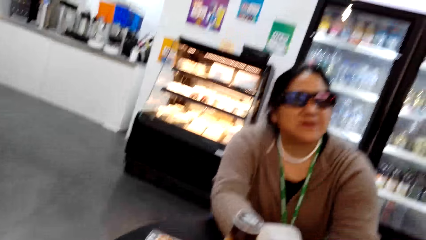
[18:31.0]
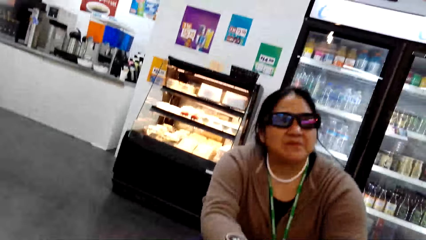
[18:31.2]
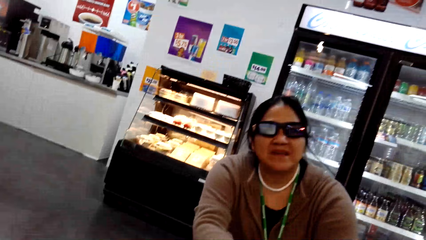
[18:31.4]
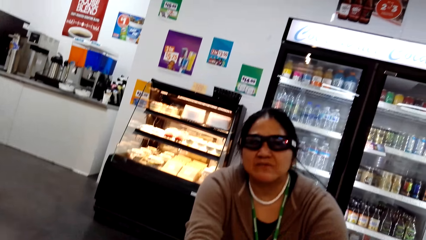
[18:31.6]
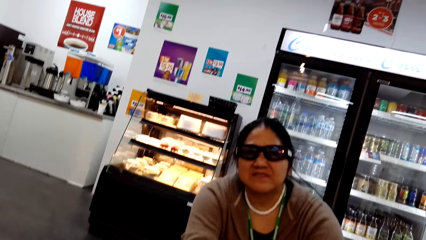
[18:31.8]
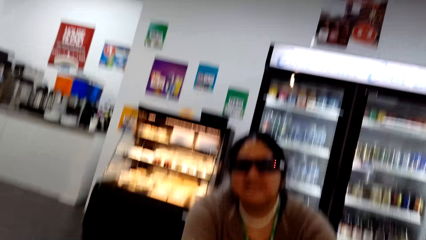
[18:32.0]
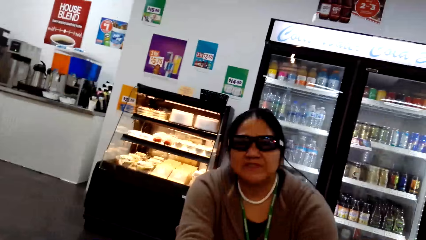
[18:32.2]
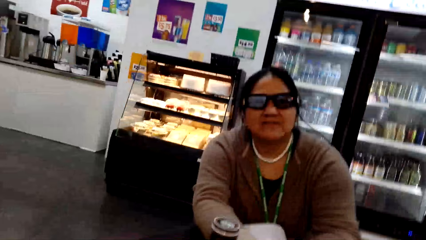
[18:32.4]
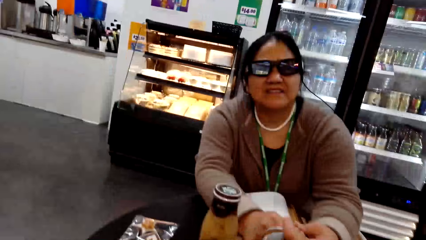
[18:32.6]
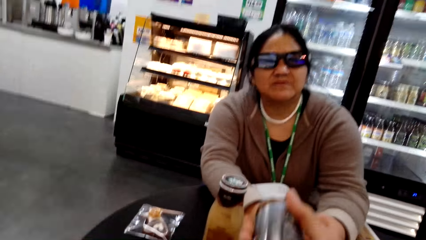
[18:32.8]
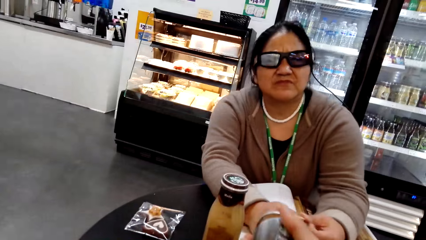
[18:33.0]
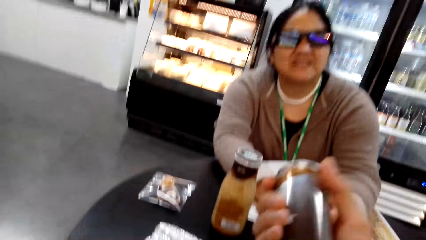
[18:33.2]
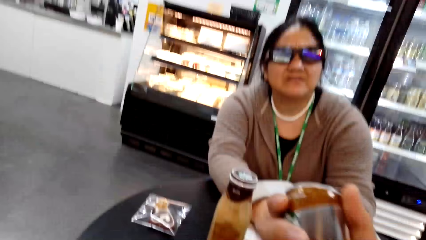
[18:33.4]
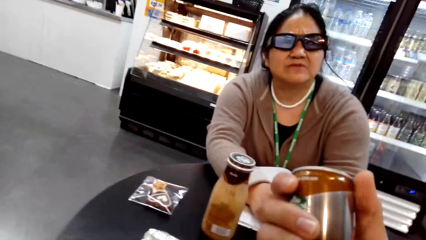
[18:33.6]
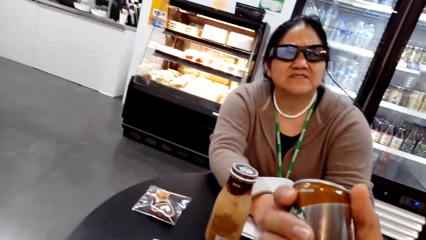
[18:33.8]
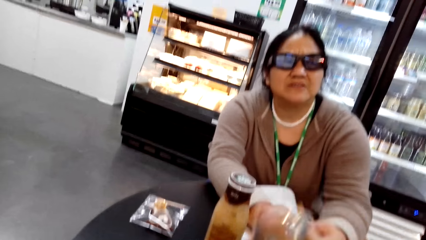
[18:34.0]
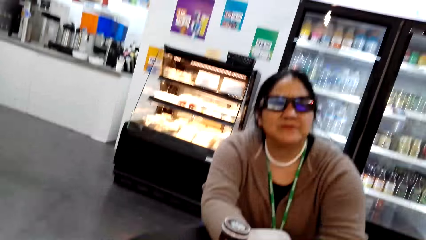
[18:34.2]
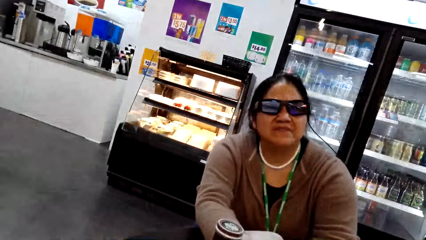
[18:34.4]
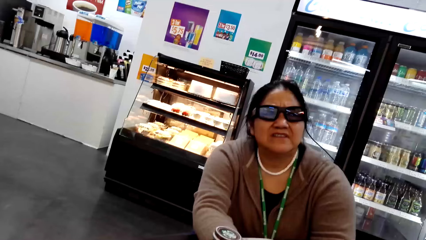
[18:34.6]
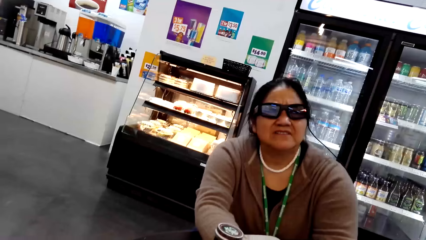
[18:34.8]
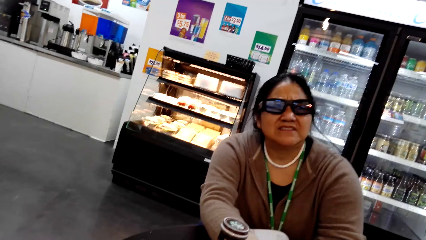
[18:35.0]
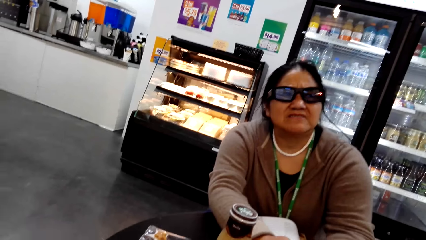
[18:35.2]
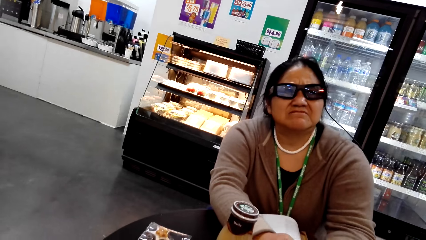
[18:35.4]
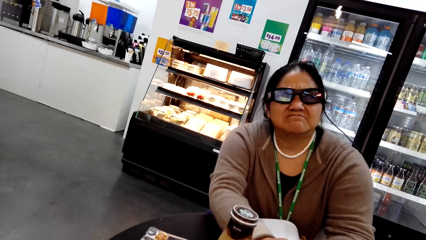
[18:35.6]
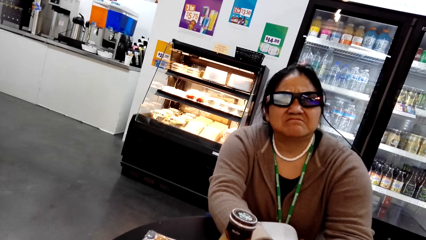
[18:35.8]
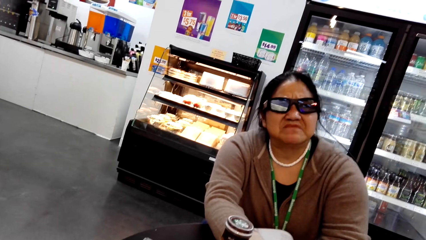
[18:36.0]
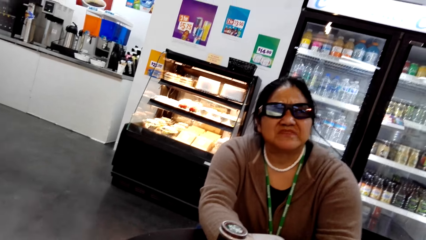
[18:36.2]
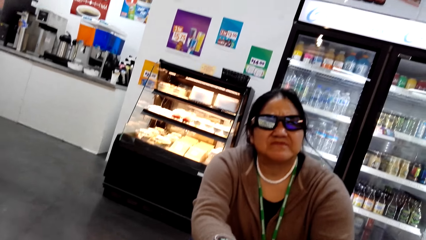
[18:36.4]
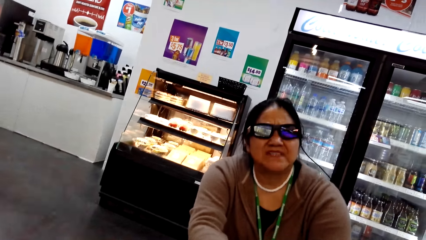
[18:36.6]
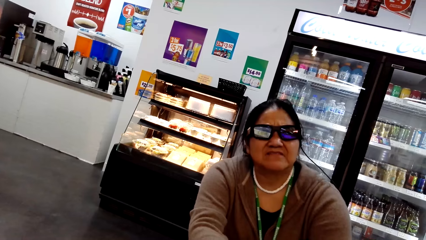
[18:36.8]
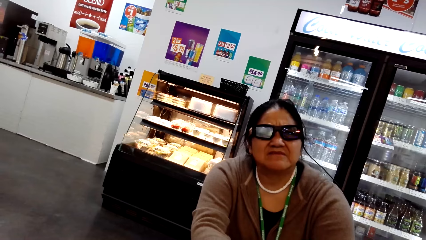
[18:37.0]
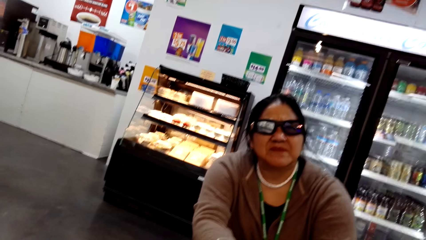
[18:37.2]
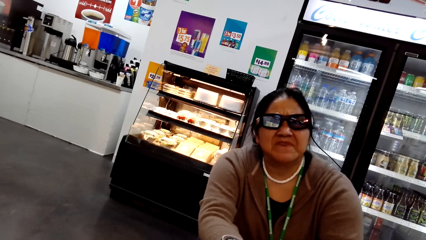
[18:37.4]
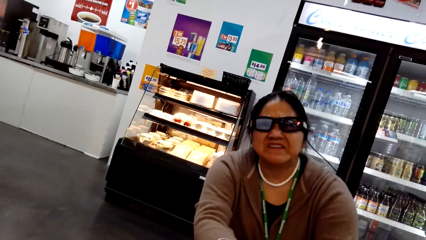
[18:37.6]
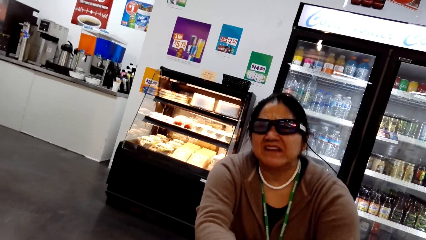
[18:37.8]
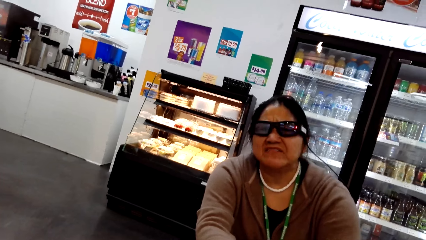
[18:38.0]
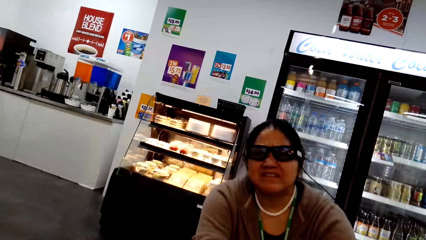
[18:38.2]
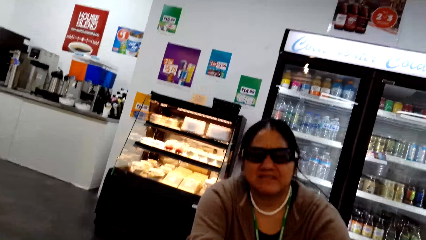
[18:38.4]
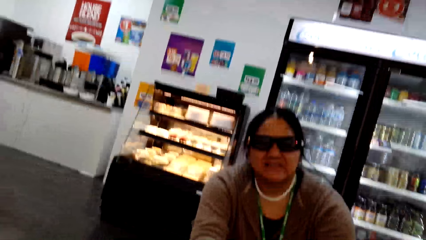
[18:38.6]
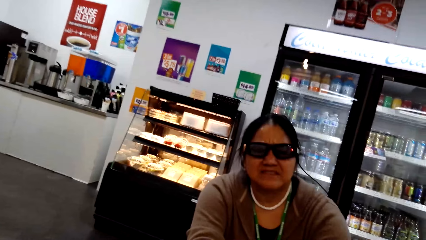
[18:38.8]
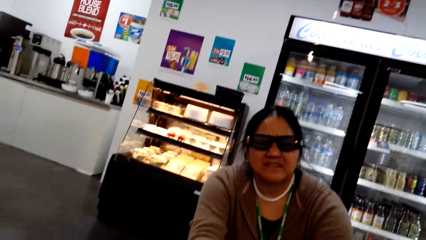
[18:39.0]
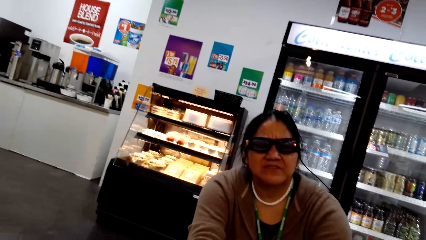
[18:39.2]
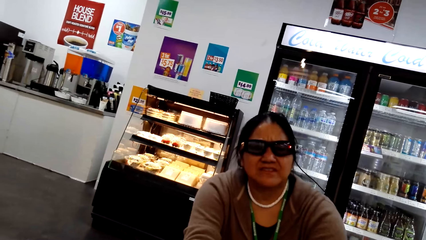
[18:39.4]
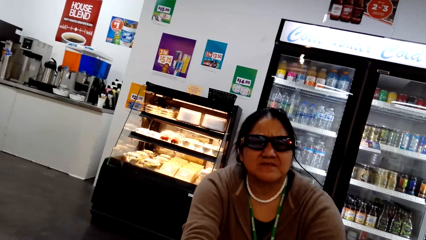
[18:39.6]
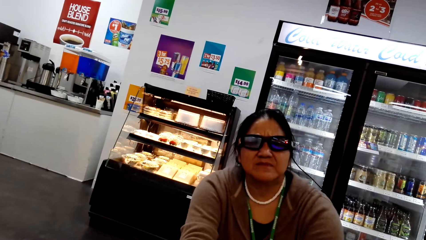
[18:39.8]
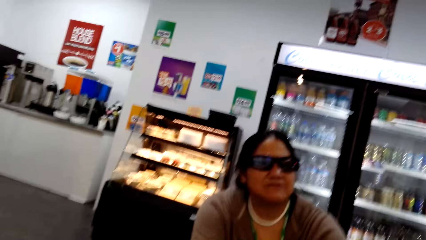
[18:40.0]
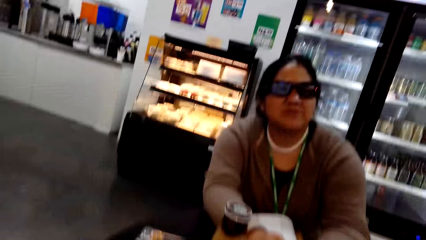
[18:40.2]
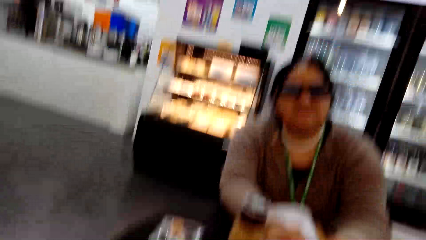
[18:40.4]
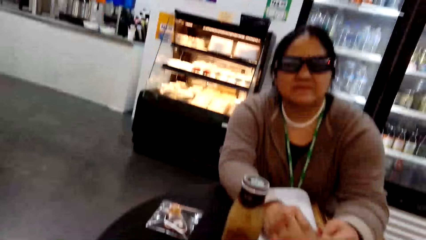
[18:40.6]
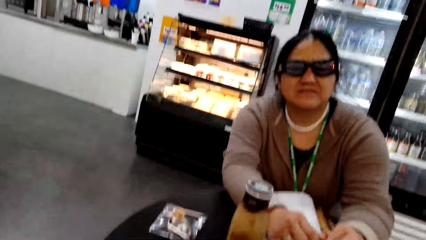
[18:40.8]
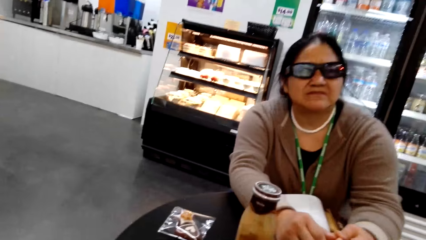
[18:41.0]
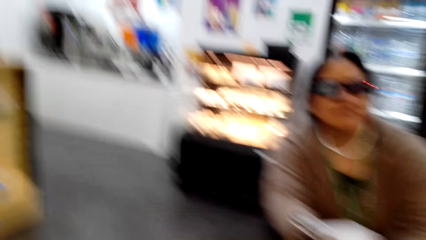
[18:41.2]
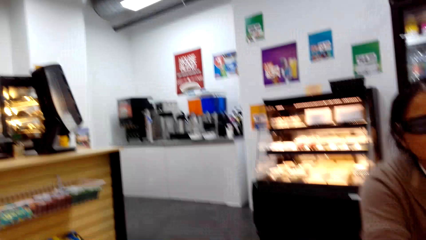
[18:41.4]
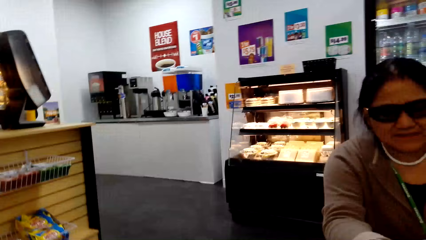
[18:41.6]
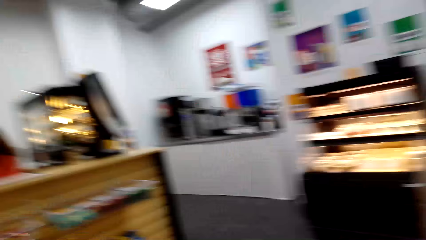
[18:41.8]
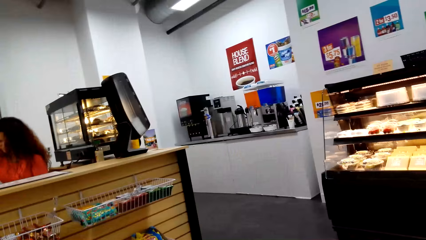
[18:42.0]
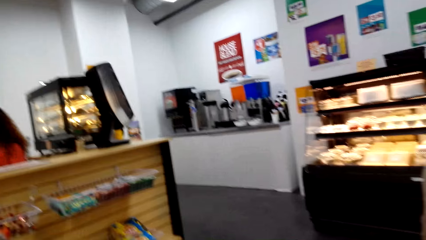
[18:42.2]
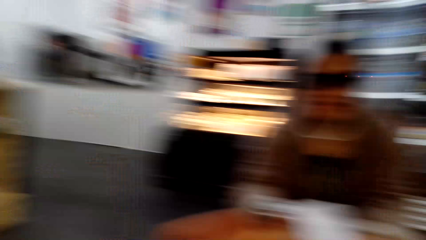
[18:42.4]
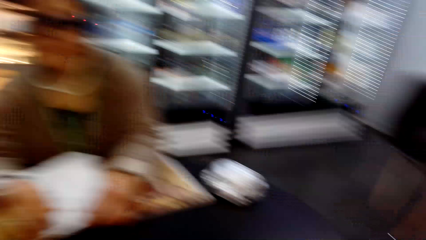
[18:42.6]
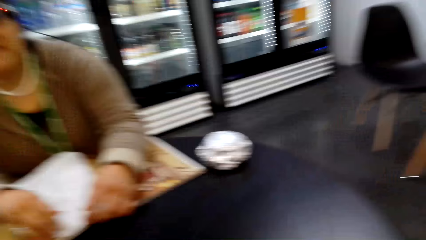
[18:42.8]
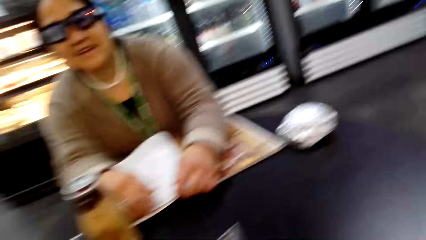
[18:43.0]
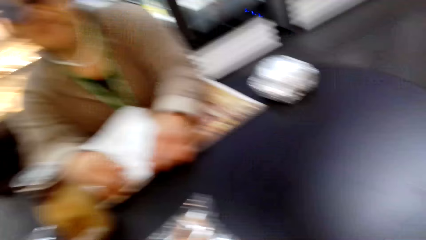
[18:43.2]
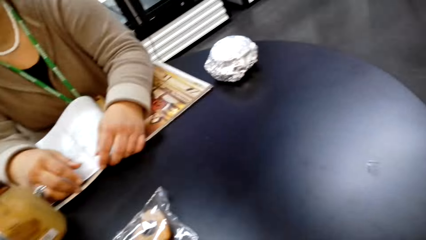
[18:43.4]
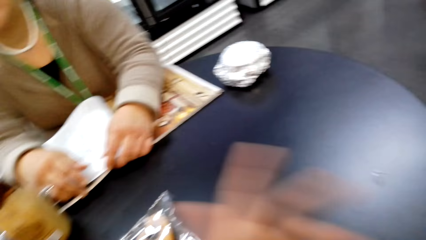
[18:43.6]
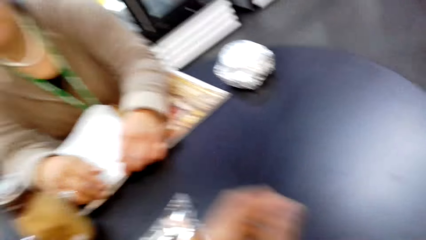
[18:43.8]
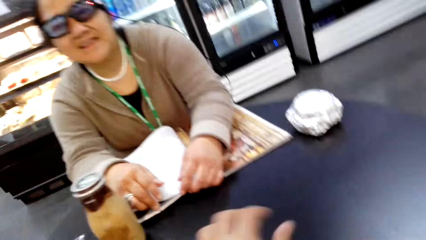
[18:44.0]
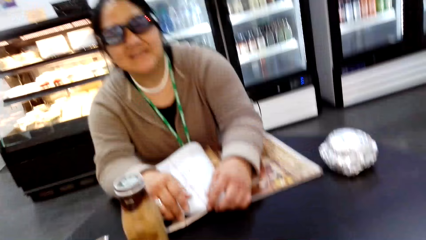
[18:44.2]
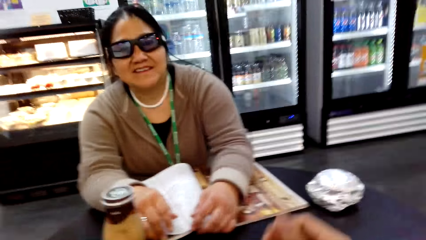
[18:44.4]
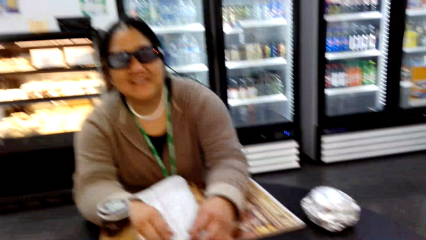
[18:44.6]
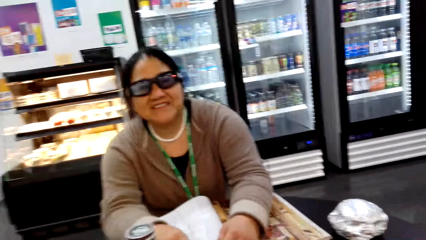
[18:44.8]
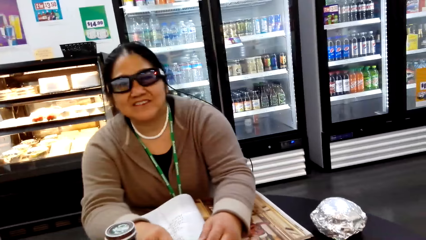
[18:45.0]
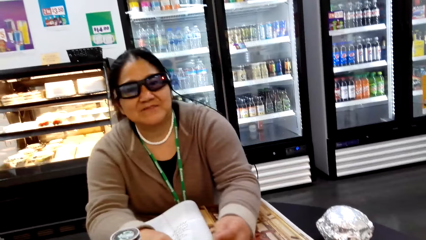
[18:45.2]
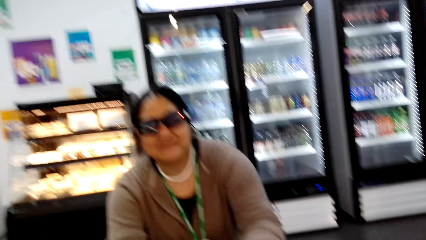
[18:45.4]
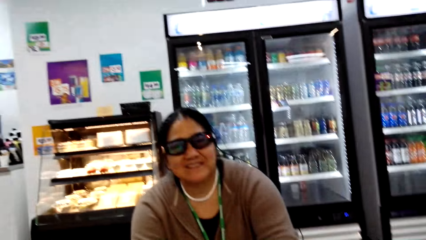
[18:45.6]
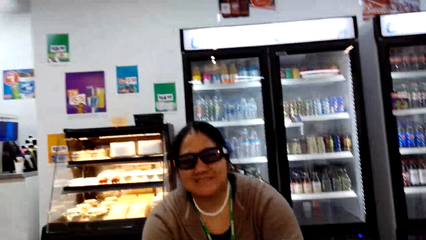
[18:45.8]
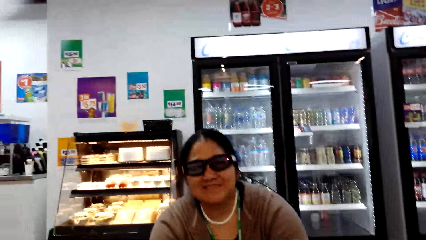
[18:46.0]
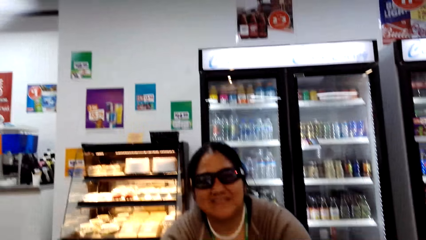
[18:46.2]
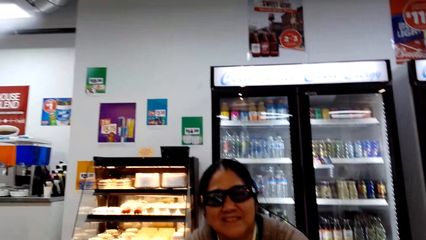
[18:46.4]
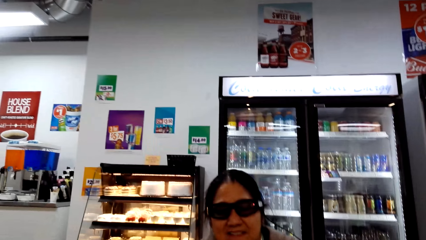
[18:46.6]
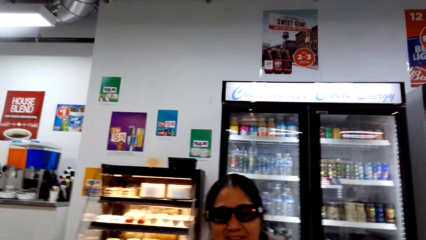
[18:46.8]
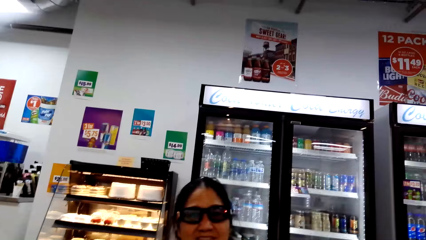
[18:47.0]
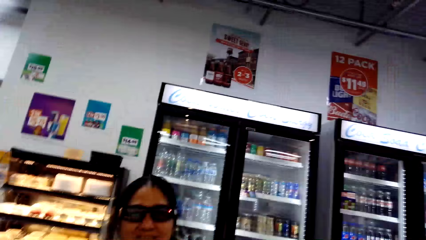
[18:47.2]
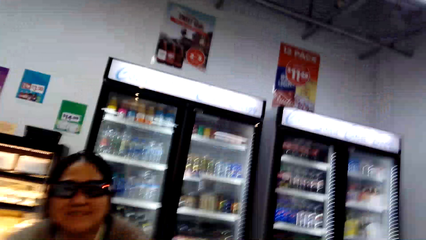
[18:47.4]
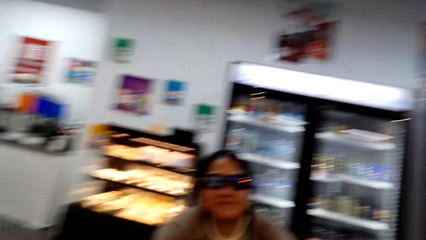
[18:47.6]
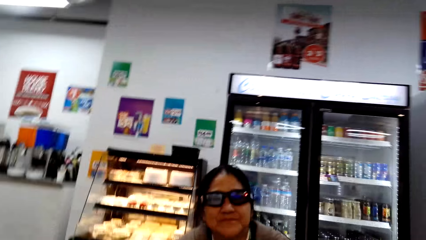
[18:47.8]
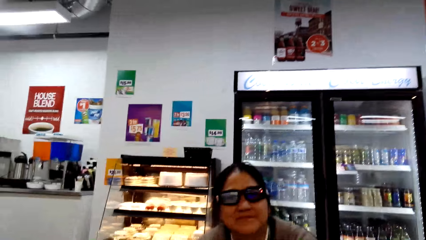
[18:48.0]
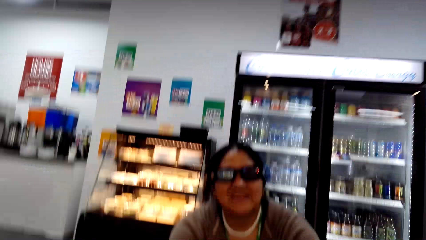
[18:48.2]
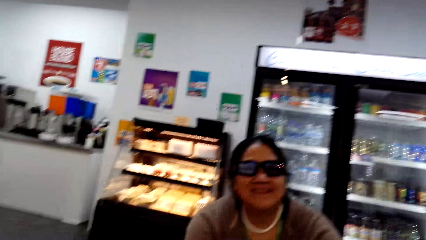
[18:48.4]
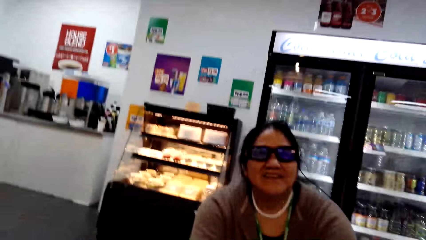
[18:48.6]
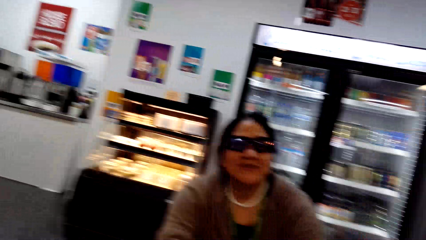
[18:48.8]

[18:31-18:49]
The camera wearer holds a tin of something. They pick the can on the table. They gesture out.
